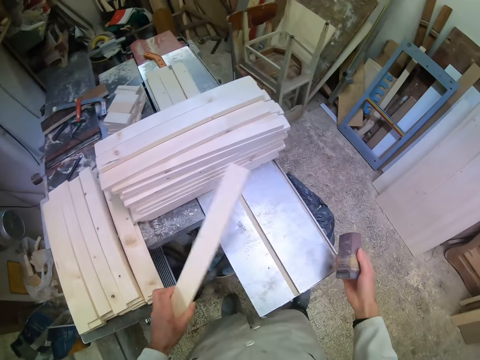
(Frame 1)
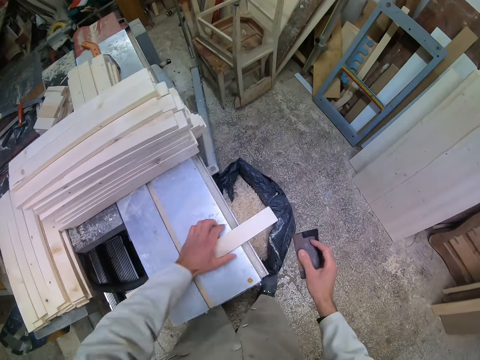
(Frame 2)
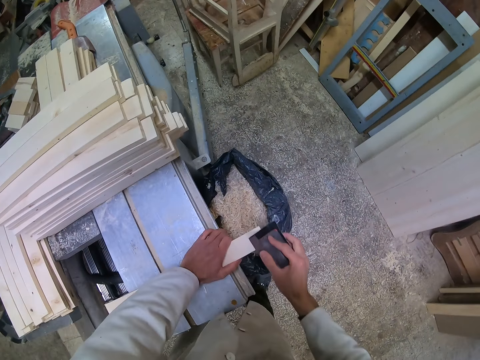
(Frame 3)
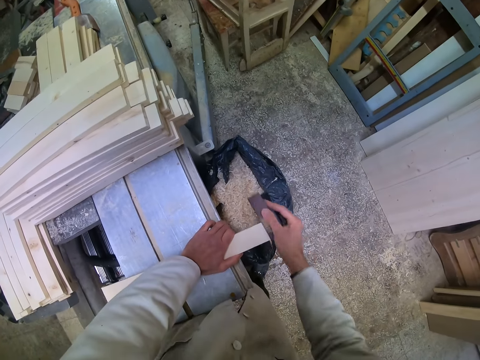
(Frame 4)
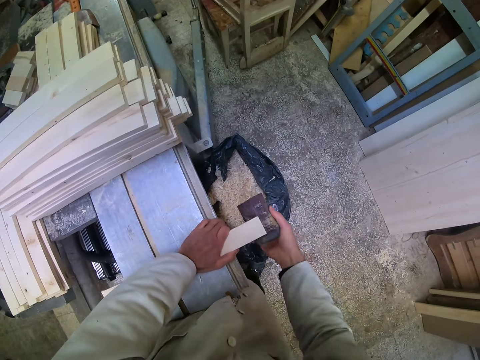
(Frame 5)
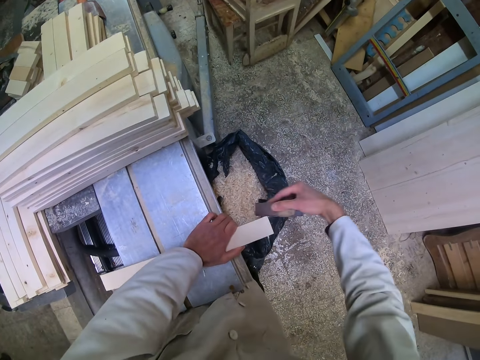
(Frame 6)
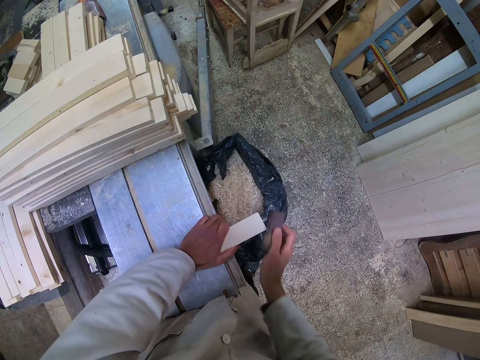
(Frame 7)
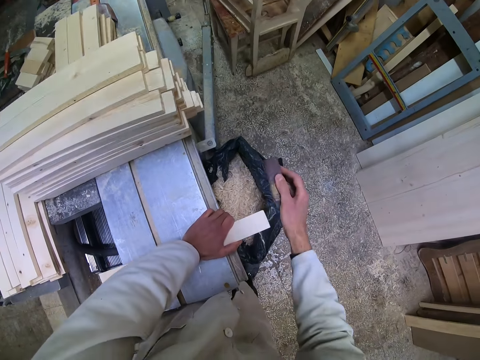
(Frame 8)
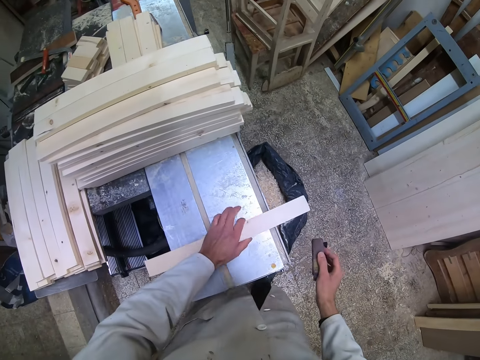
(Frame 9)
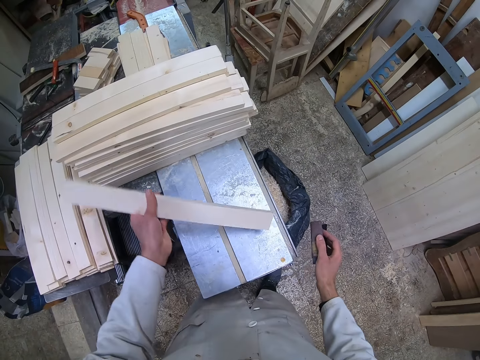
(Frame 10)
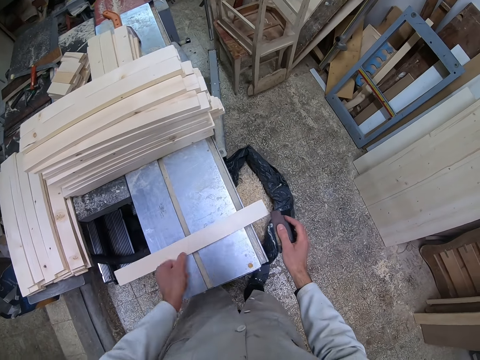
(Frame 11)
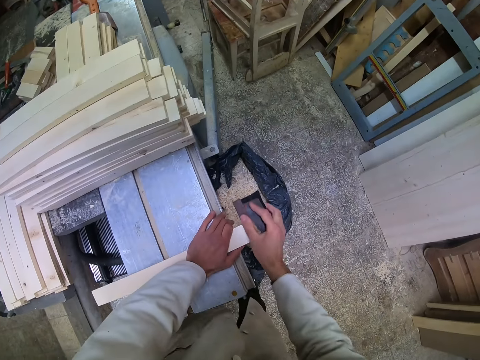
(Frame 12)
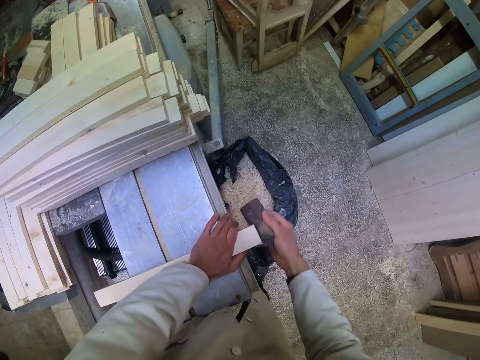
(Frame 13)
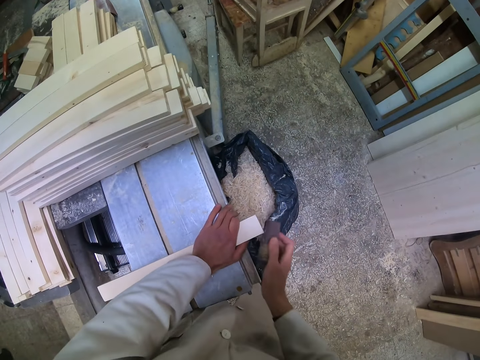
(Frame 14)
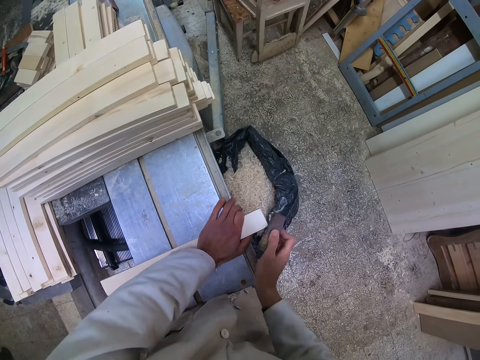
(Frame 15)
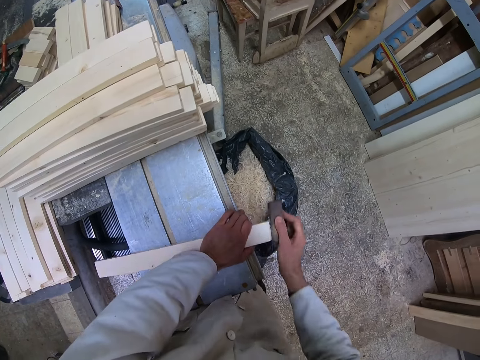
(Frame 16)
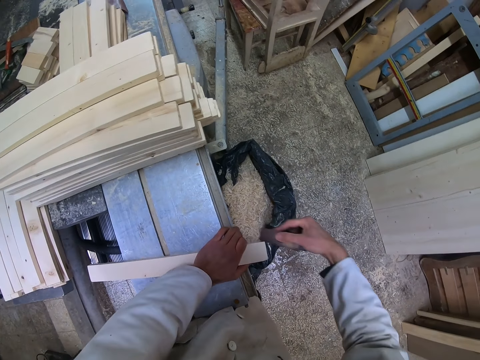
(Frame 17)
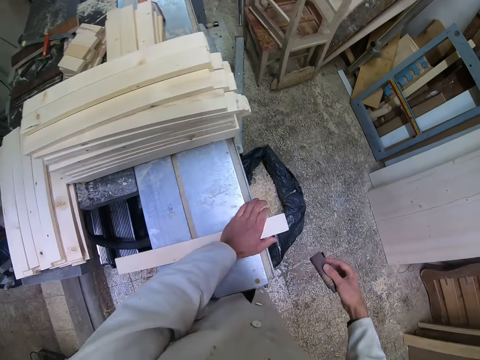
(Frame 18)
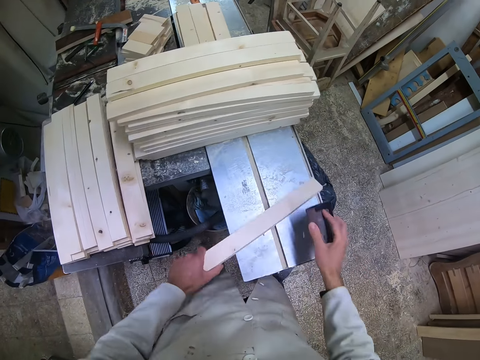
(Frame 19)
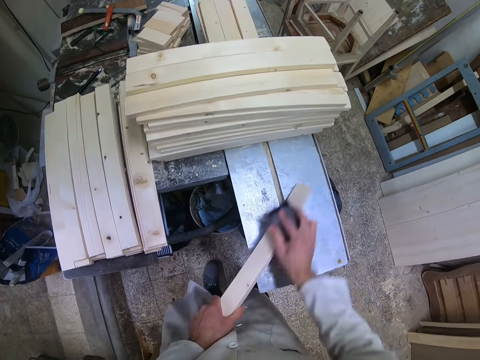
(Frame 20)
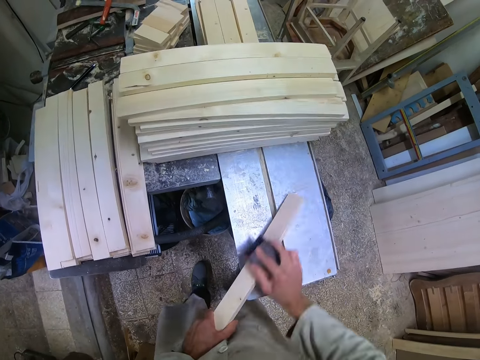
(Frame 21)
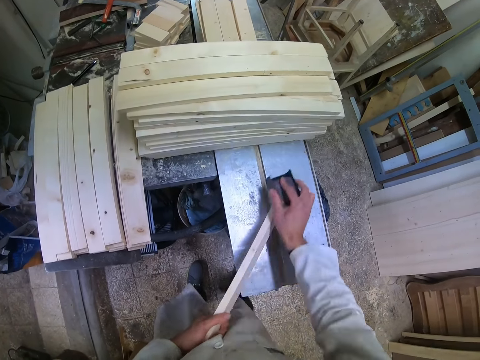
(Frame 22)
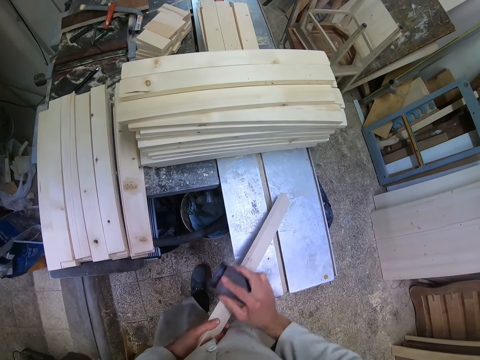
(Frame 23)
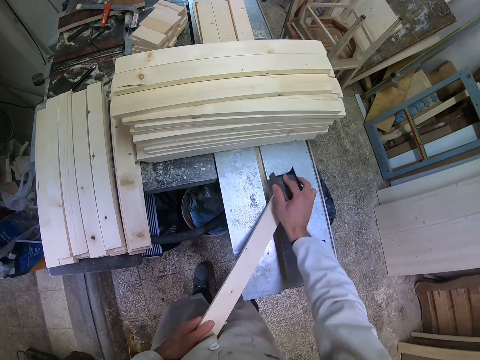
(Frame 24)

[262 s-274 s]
The camera wearer picks up another piece of wood on the table with his left hand. He places the piece of wood on the cutting machine. He smoothens the piece of wood with the sandpaper. He flips the piece of wood. He smoothens the piece of wood with the sandpaper.

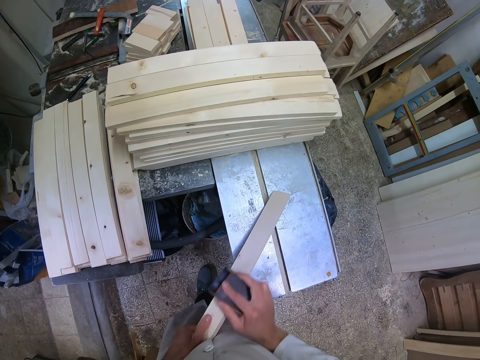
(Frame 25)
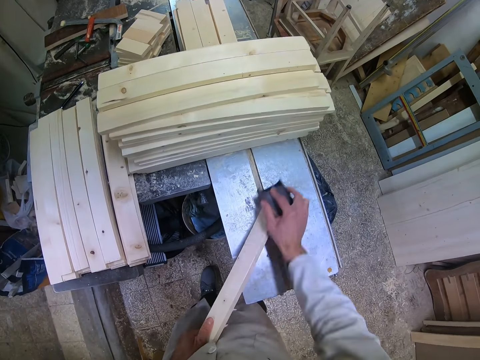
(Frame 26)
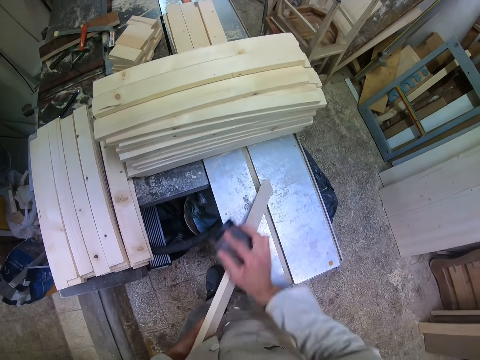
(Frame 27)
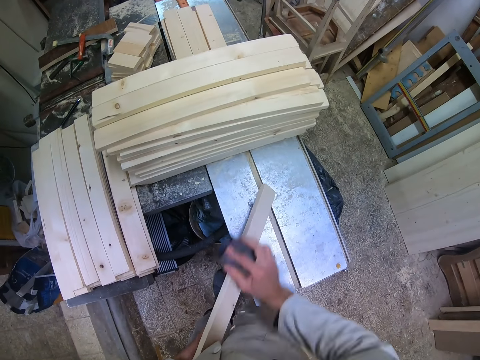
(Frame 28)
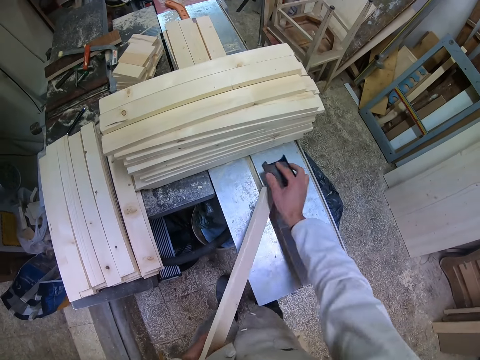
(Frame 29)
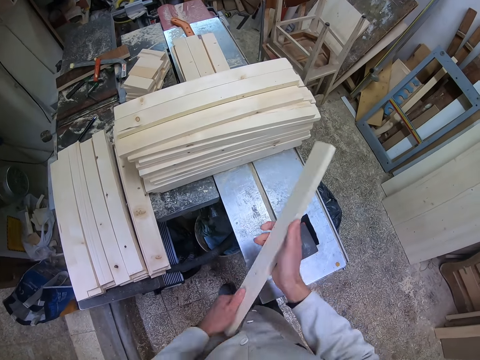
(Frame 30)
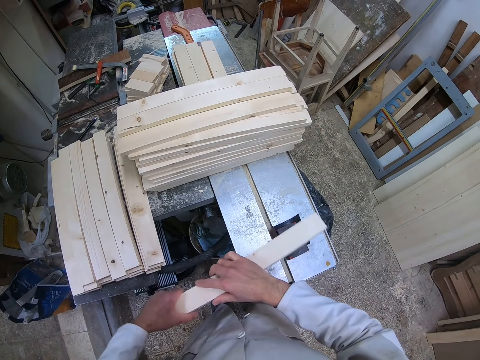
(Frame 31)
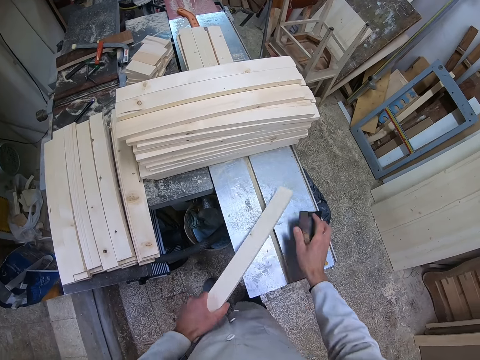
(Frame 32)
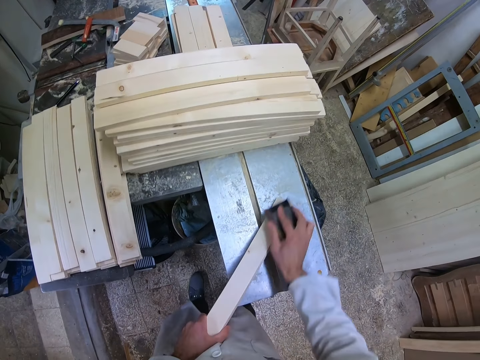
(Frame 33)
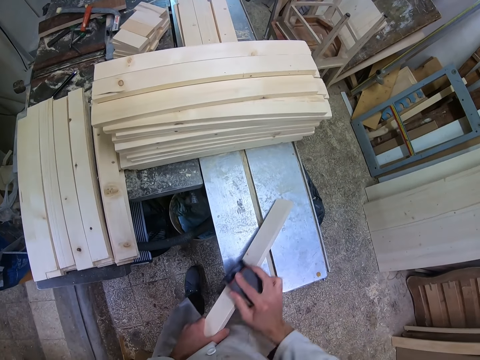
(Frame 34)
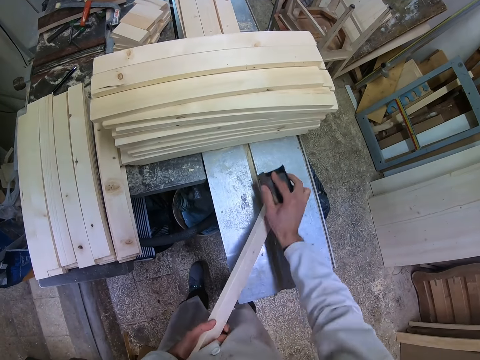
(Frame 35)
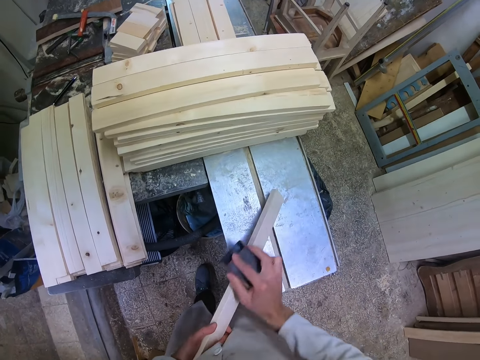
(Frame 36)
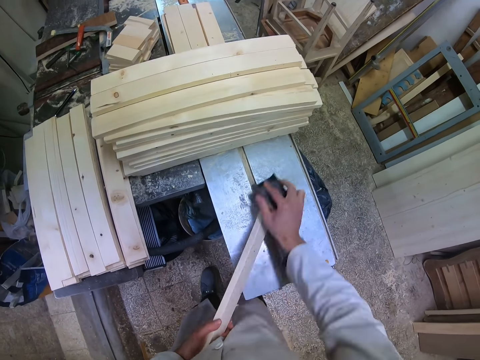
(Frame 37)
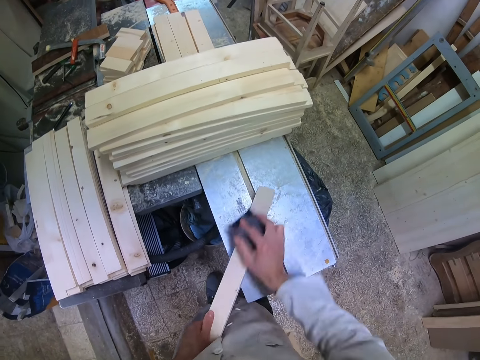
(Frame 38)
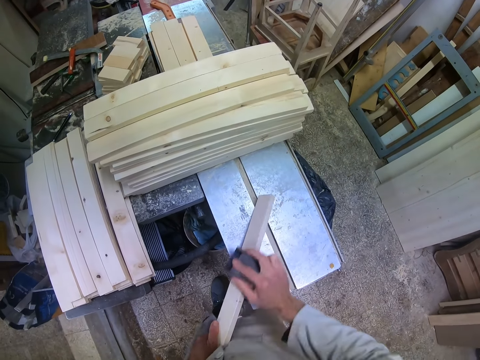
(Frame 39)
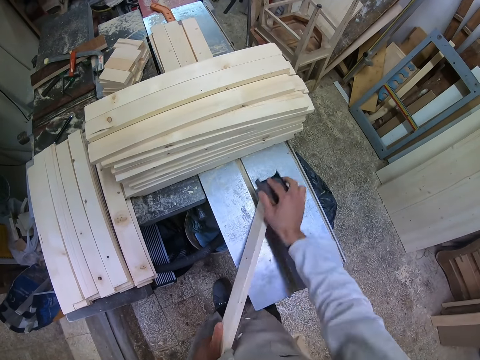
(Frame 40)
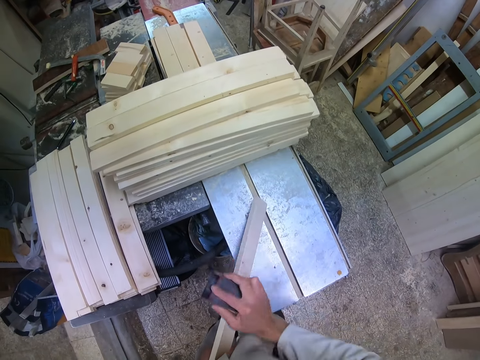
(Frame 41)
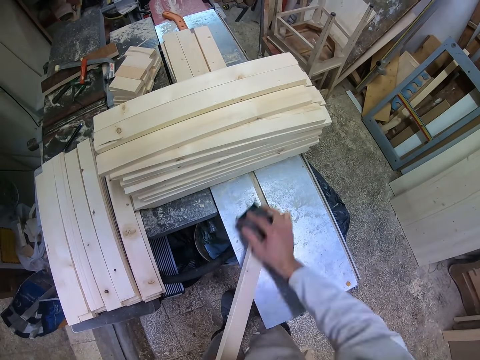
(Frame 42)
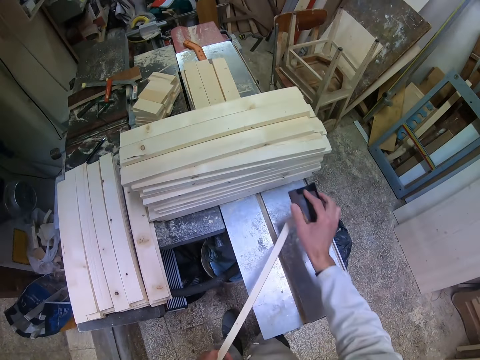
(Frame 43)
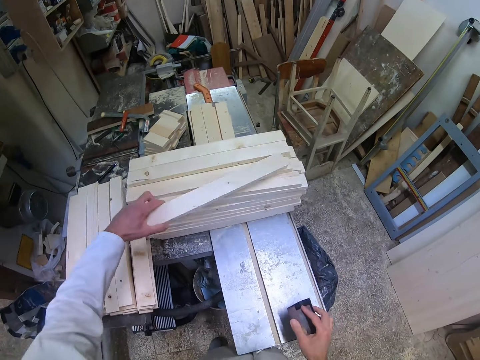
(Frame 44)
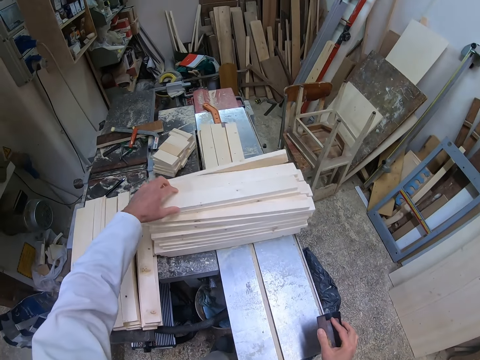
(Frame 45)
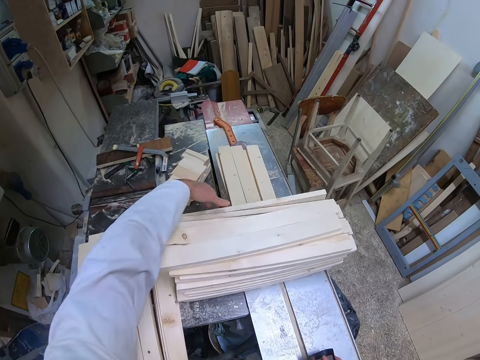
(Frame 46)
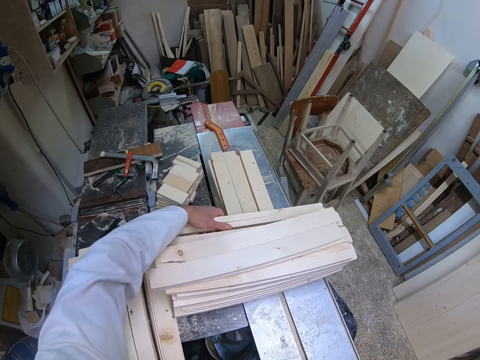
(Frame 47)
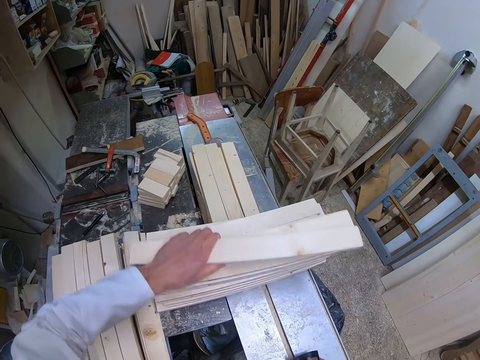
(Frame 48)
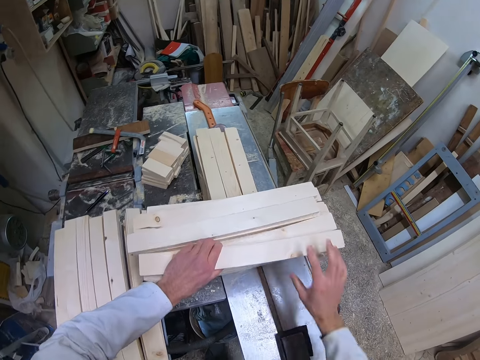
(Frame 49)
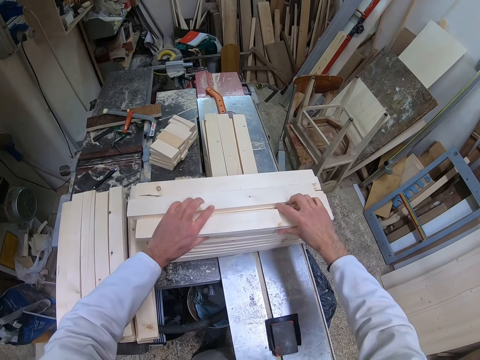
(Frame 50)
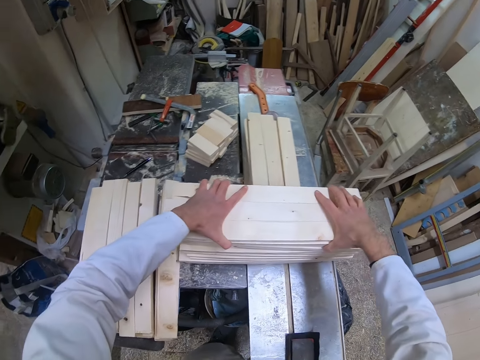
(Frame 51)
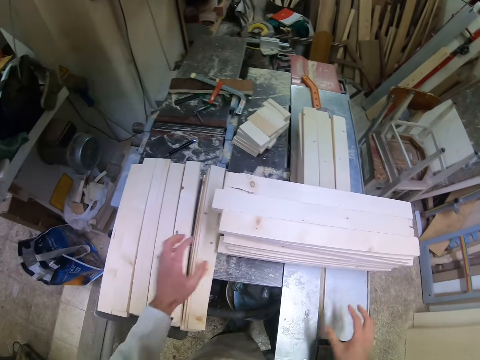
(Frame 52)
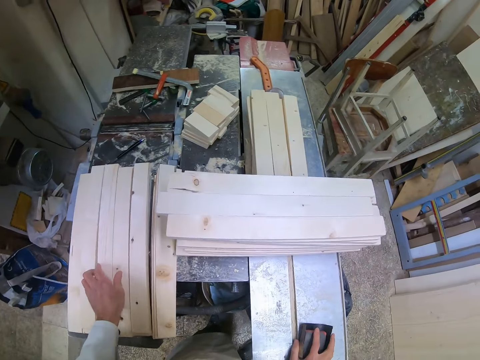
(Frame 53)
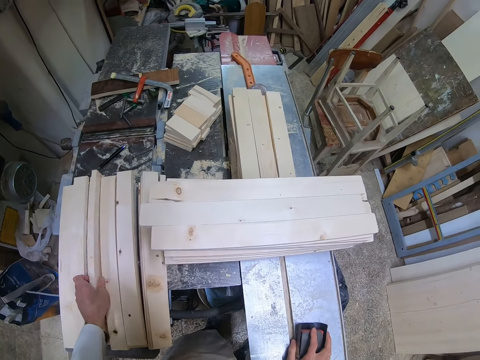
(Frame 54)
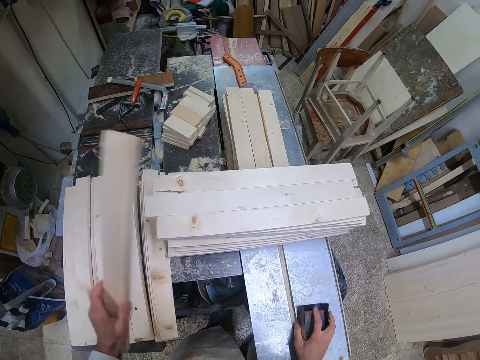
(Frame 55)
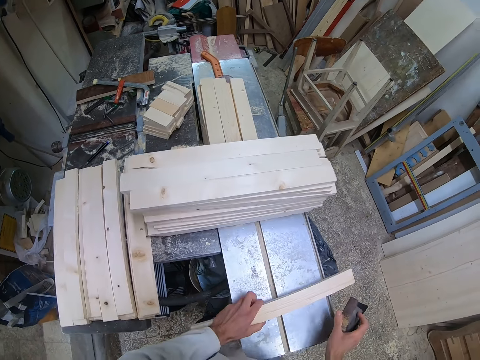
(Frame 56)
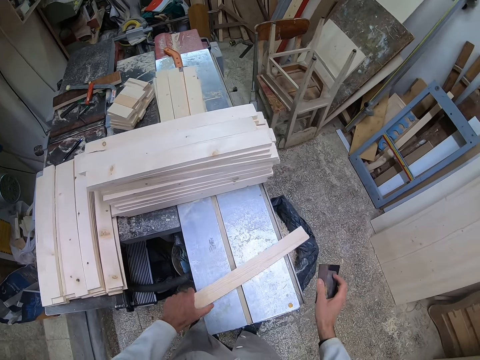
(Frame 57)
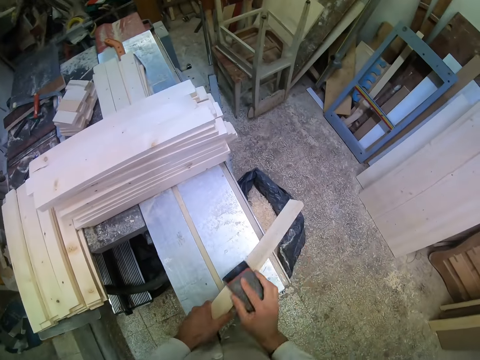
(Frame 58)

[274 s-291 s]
The camera wearer drops the sandpaper on the cutting machine. He flips the piece of wood. He picks up the sandpaper on the table. He smoothens the piece of wood with the sandpaper. He drops the piece of wood on the other pieces of wood on the cutting machine. He arranges the pieces of wood on the cutting machine. He picks up another piece of wood from the left with his left hand. He places the piece of wood on the cutting machine.
